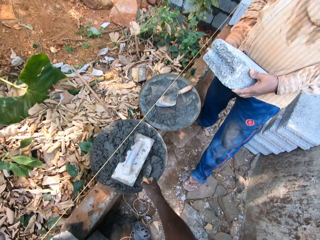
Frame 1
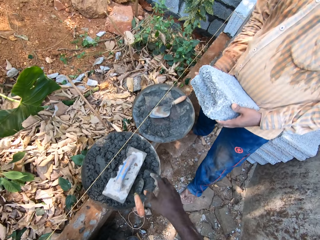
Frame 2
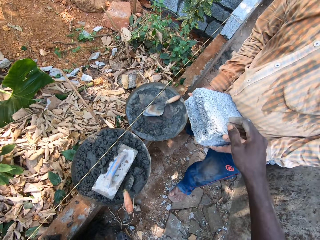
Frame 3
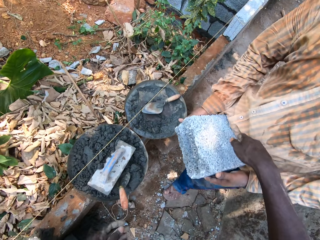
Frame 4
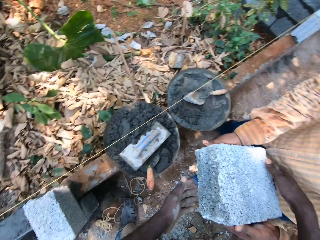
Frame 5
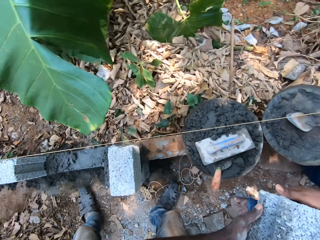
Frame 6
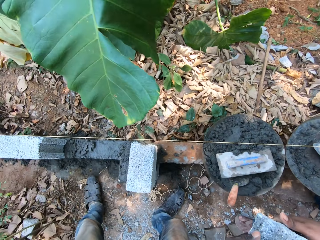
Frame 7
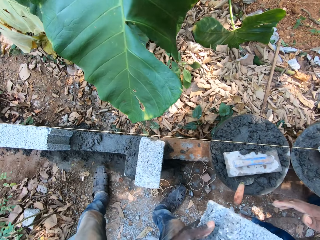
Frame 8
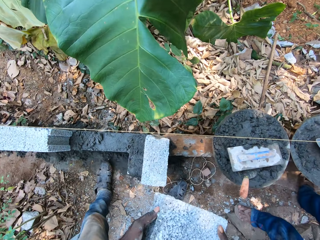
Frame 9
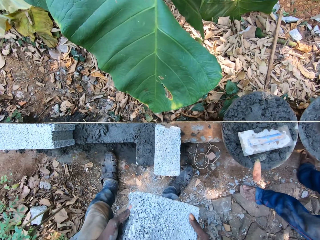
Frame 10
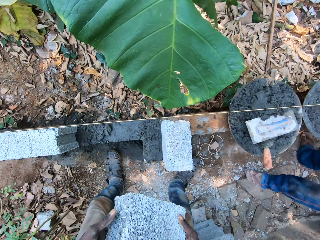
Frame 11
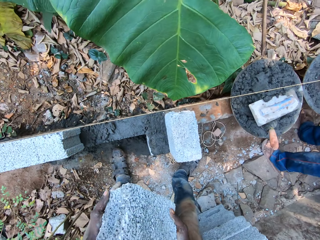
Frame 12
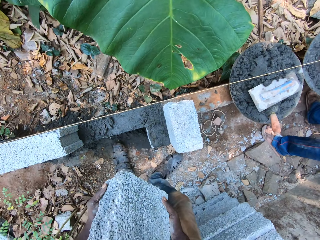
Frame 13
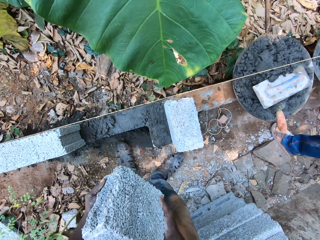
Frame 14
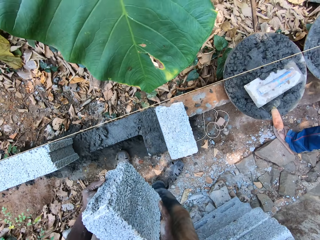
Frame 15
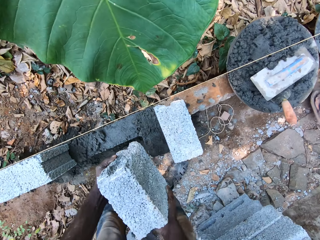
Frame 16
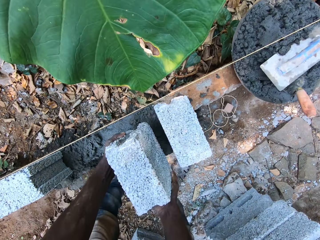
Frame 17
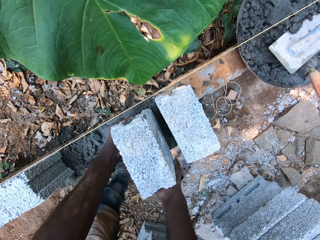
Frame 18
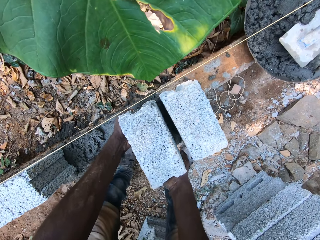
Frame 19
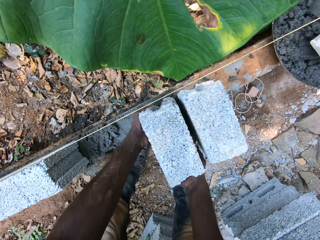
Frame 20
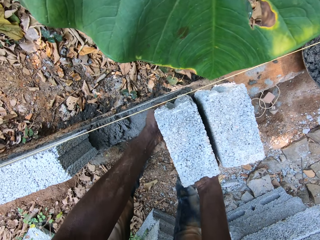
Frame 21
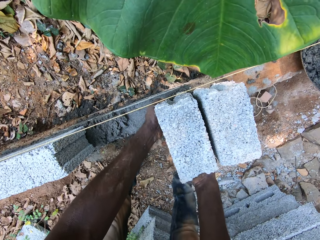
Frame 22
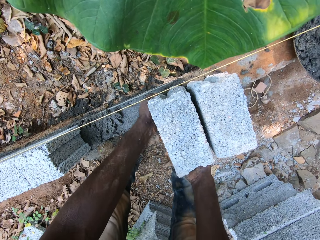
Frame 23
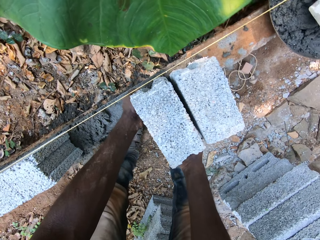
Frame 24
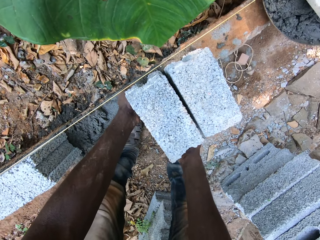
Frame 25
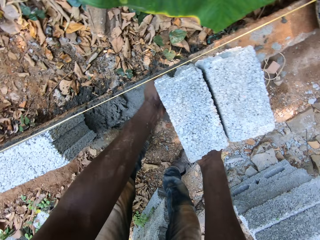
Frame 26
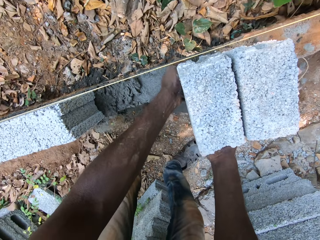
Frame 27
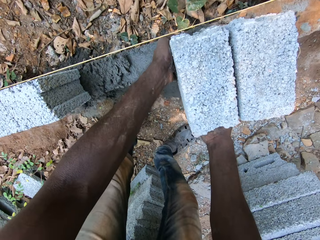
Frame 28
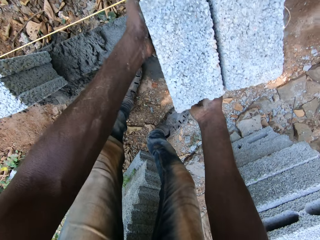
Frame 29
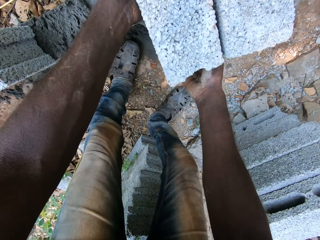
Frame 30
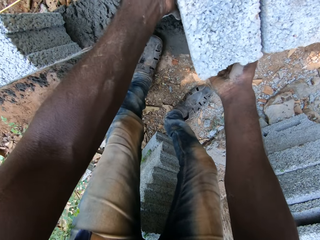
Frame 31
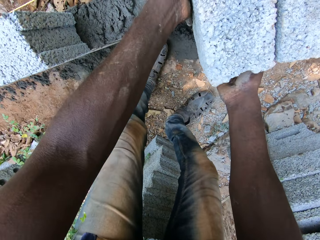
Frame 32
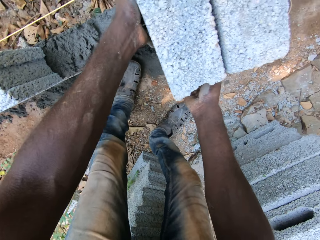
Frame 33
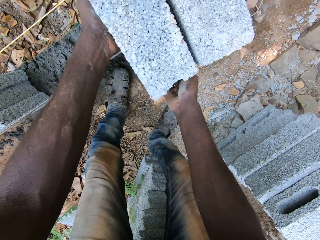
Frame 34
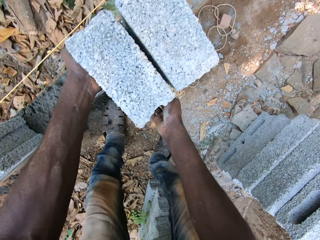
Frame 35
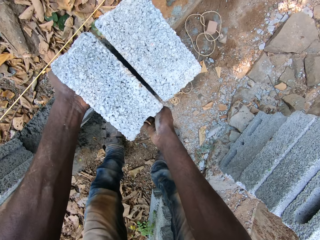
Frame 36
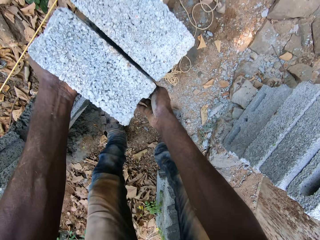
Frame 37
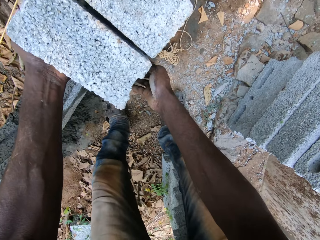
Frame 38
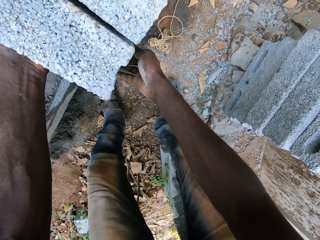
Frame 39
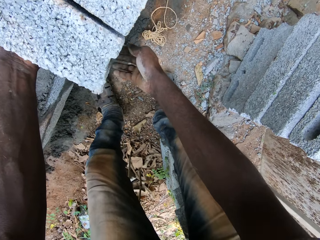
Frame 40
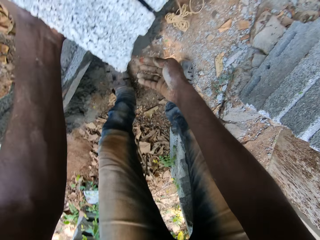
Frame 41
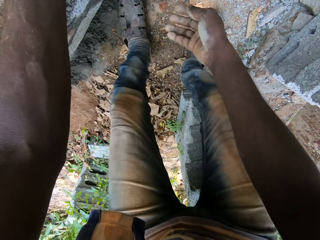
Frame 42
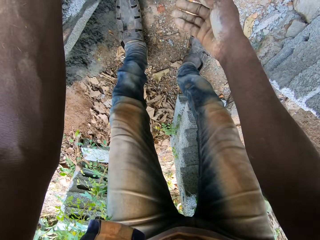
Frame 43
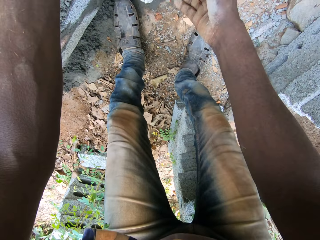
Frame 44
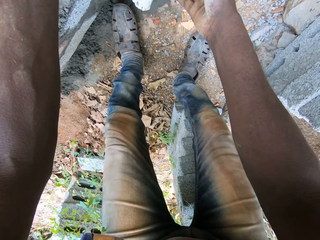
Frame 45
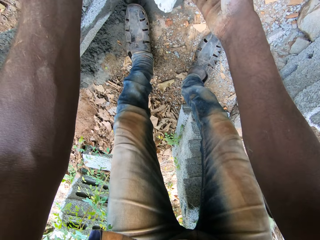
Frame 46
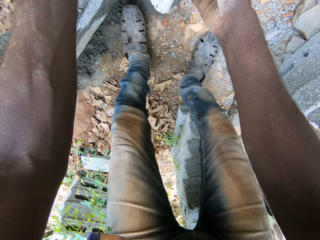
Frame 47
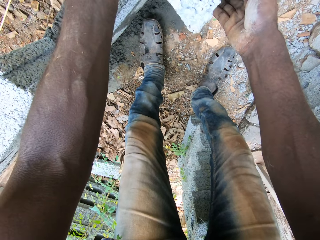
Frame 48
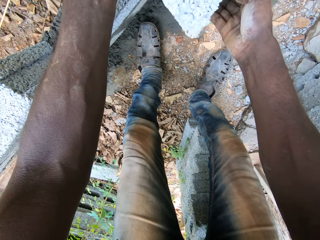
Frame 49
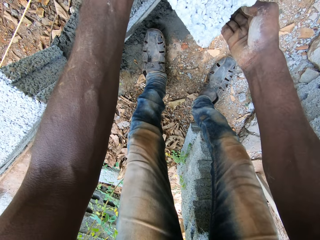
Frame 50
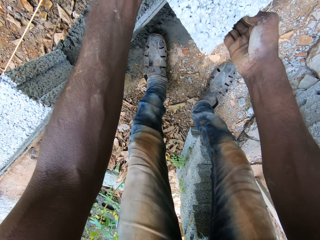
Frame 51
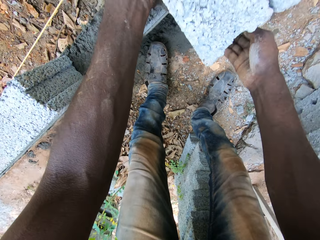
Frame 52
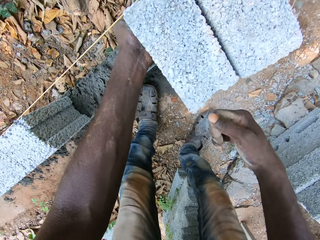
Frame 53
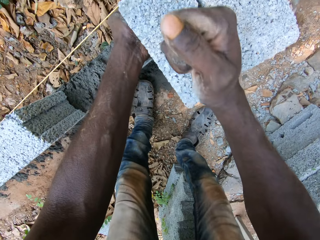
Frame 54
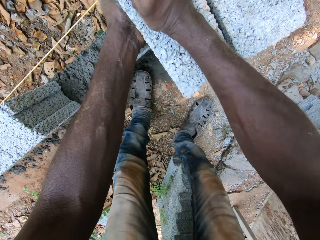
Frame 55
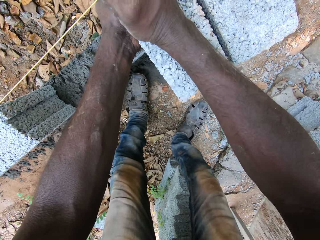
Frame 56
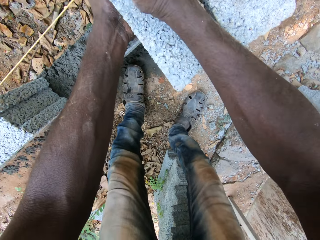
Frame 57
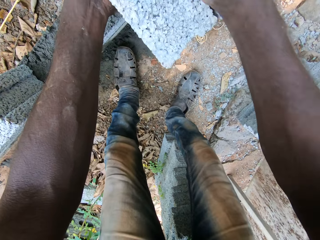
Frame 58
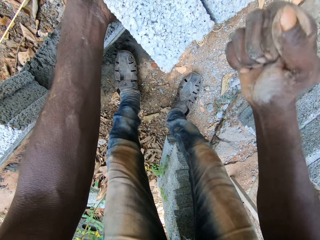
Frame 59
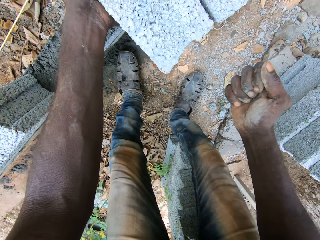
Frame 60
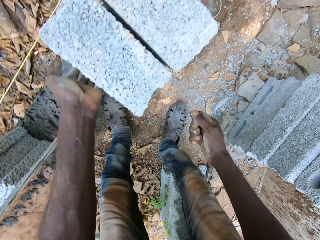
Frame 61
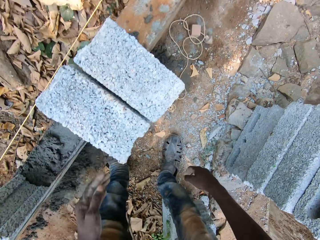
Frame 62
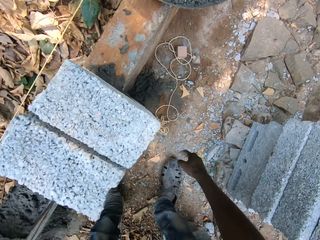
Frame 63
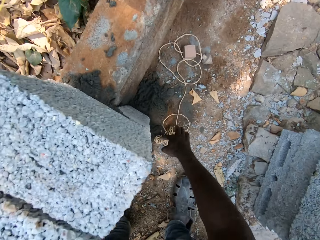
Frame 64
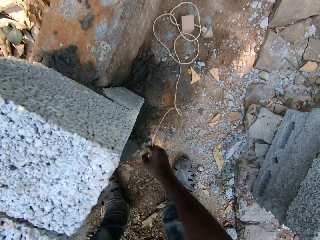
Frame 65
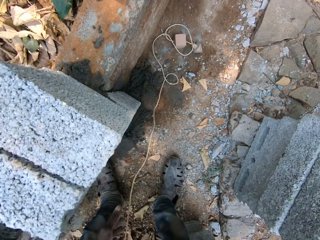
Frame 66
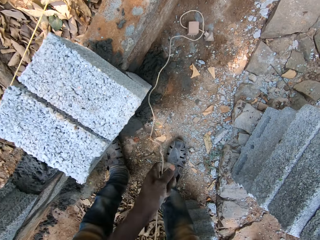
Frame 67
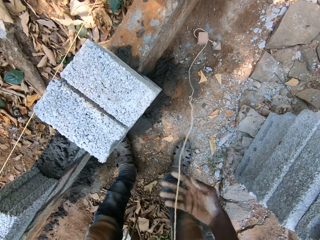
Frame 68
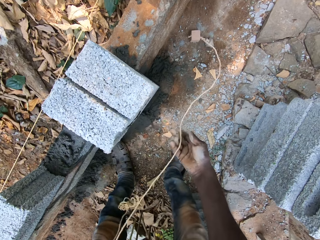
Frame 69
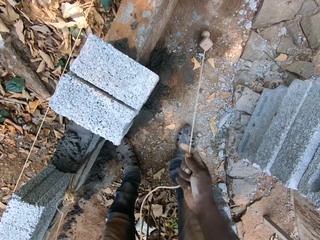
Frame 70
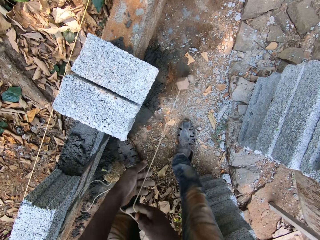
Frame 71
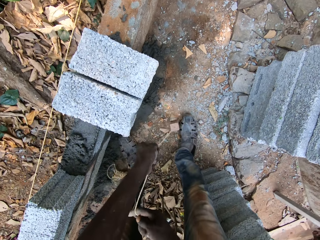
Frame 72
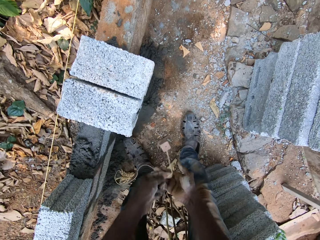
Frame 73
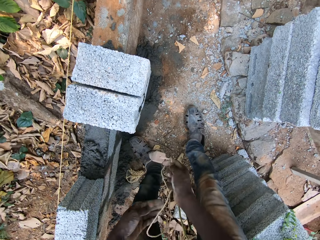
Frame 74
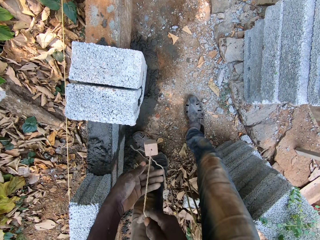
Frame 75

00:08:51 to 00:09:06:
The camera wearer puts a trowel in the cement. They pick a brick from a person. They converse with the person. They put the brick on the building structure. They align the brick. They converse with the person. They align the brick. They hit the brick with the right hand. They pick up a rope on the ground.

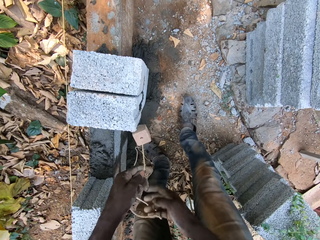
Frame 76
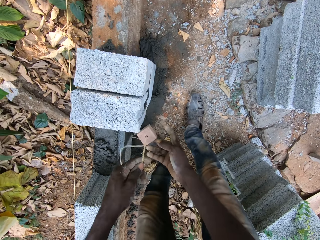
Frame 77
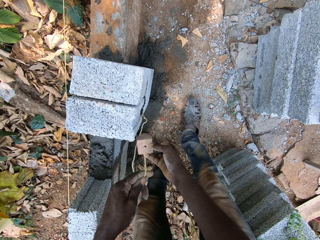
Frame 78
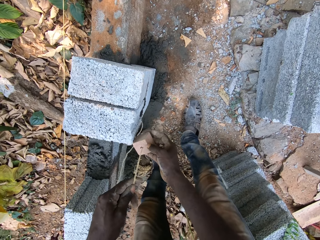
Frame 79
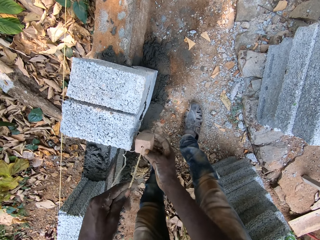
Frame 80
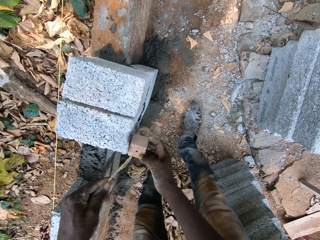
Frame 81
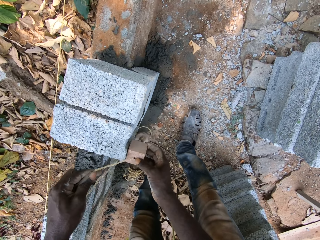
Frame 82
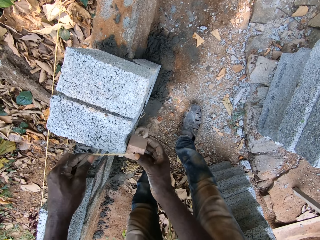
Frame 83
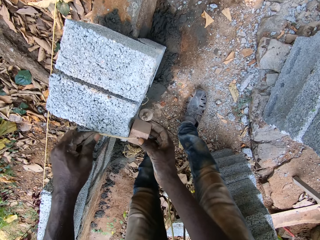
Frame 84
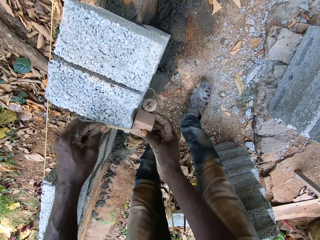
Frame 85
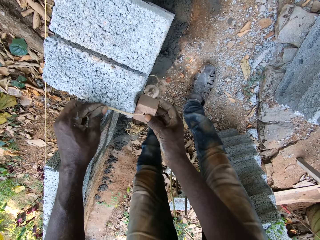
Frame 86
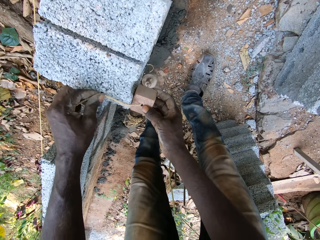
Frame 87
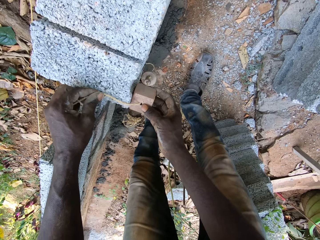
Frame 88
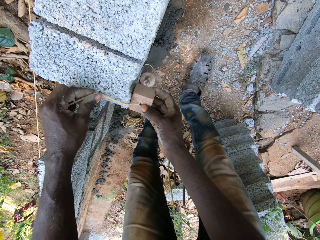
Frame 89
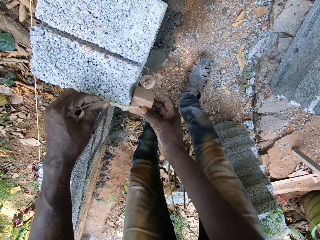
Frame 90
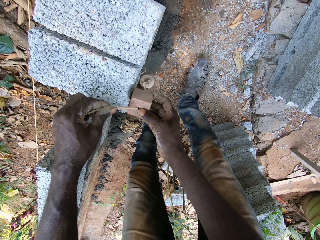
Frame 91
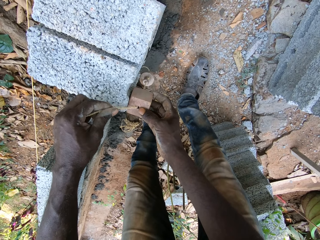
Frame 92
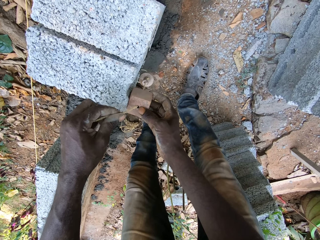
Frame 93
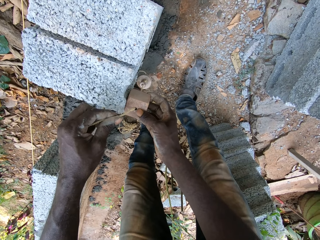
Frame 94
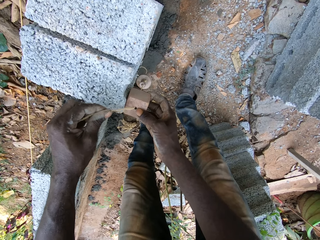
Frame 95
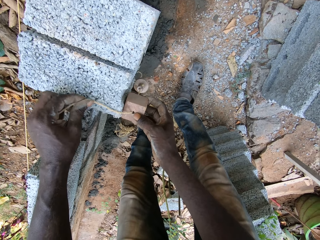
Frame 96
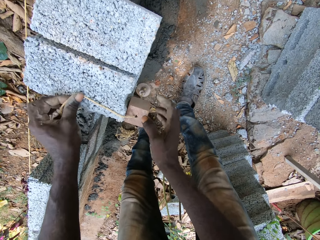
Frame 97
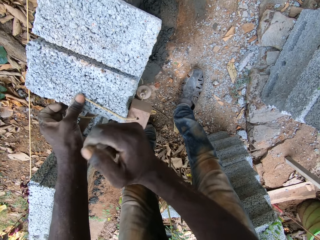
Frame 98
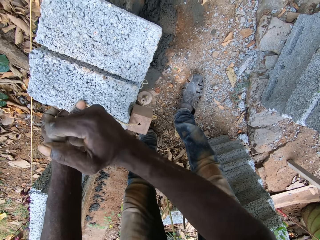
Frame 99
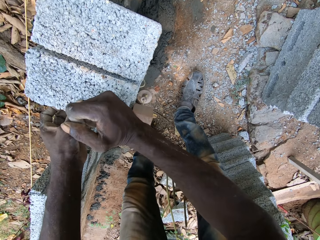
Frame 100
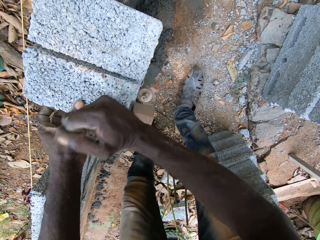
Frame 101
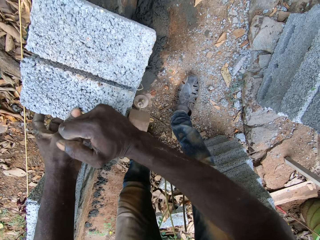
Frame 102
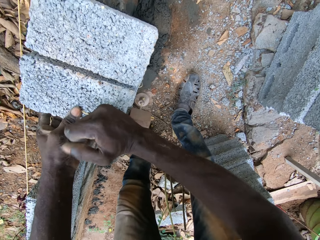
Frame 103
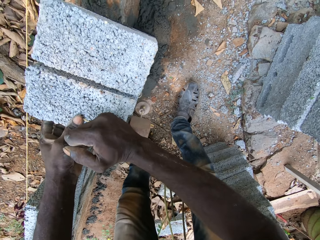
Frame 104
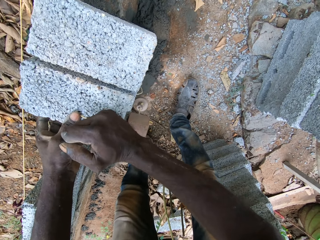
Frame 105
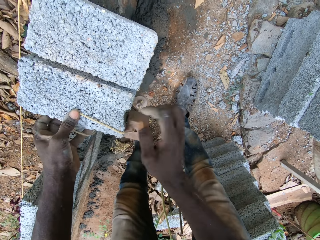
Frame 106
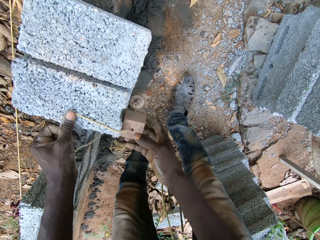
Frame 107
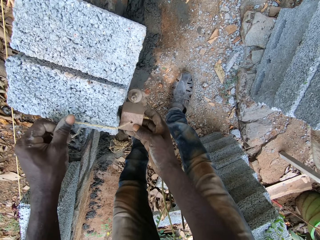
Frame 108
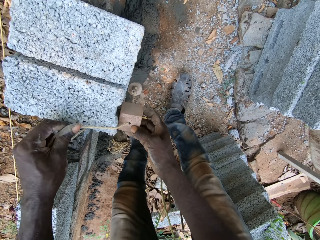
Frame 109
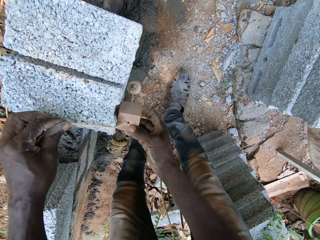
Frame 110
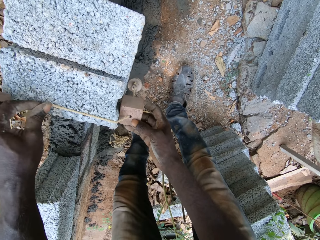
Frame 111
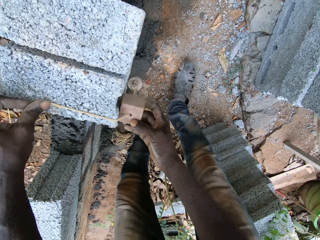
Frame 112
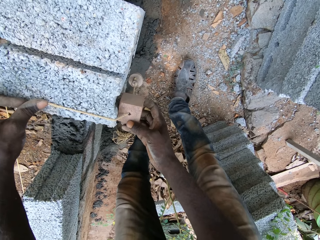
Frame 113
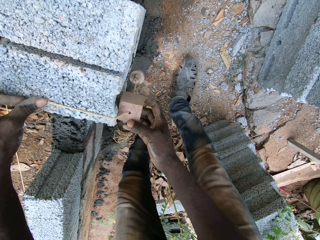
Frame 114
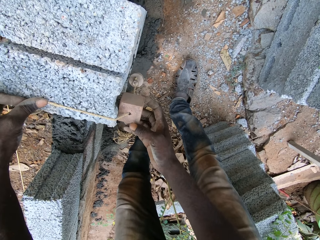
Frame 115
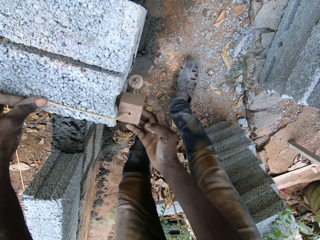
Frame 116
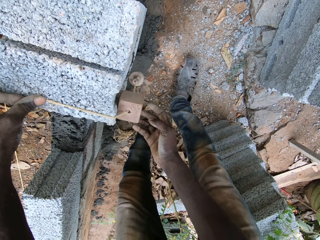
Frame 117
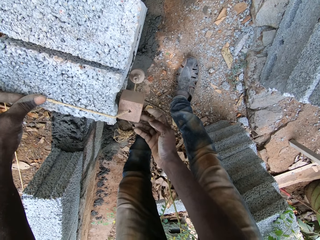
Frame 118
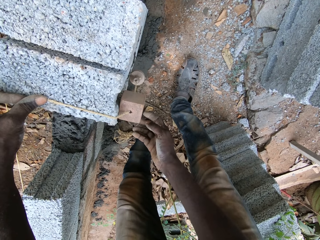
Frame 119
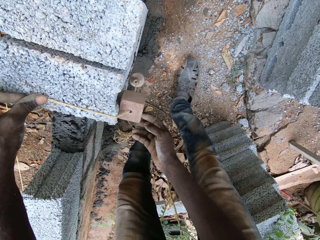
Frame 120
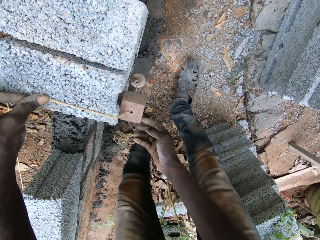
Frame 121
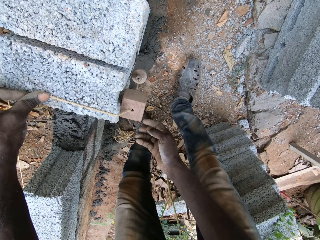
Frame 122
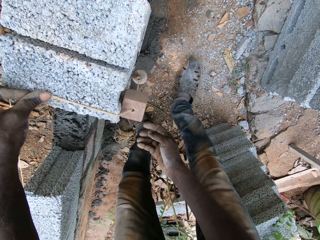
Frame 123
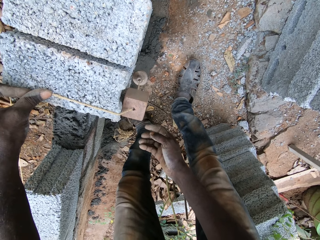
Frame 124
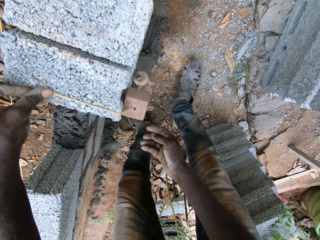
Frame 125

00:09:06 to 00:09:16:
The camera wearer measures the brick with the rope. They hit the brick with the right hand. They measure the brick with the rope.
